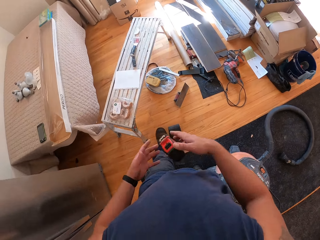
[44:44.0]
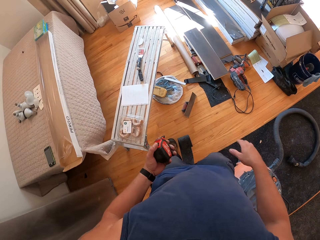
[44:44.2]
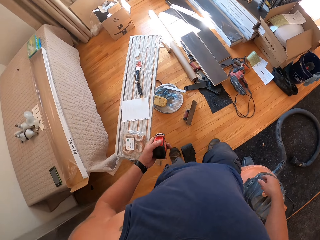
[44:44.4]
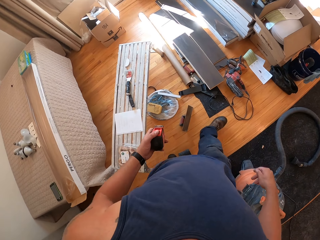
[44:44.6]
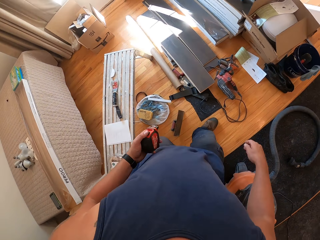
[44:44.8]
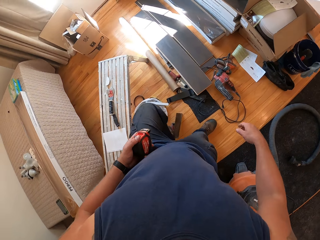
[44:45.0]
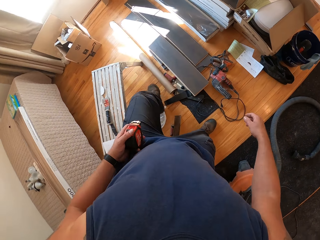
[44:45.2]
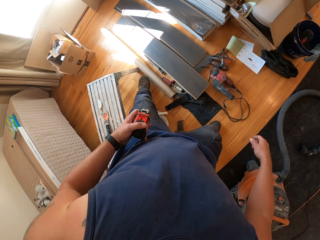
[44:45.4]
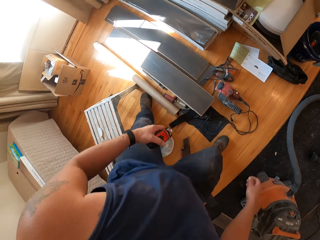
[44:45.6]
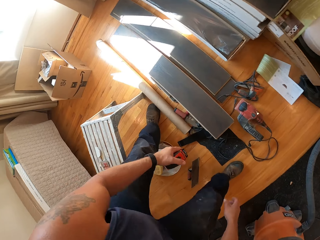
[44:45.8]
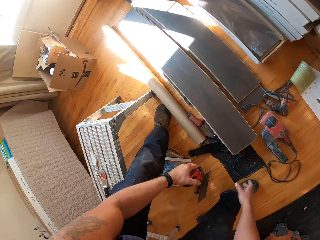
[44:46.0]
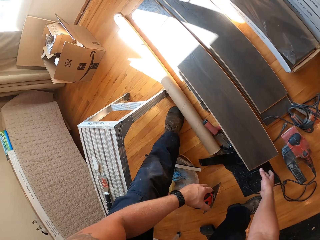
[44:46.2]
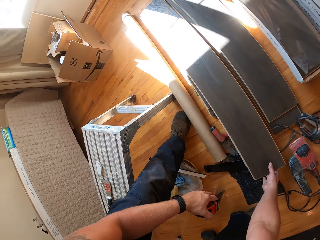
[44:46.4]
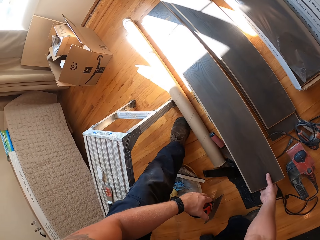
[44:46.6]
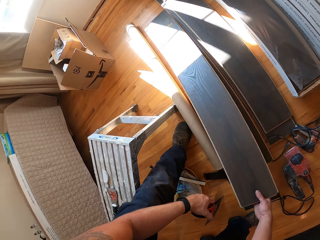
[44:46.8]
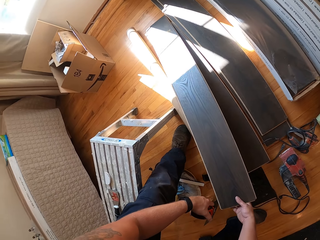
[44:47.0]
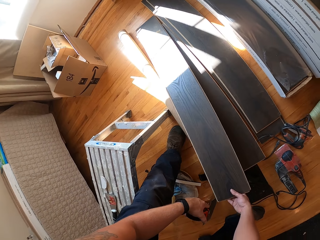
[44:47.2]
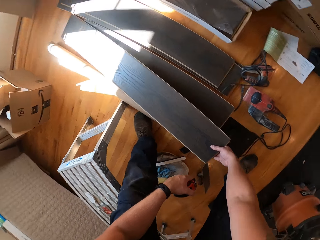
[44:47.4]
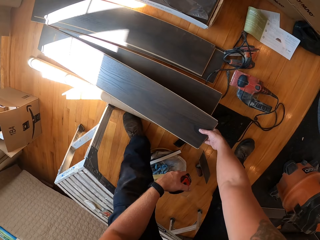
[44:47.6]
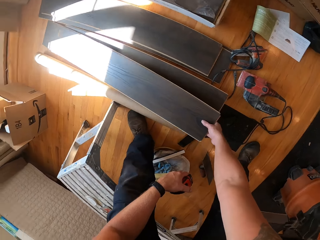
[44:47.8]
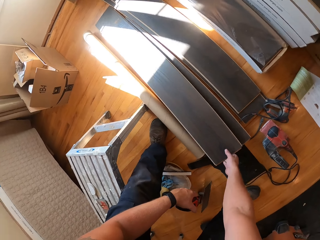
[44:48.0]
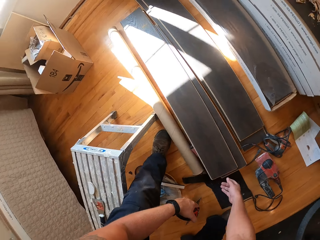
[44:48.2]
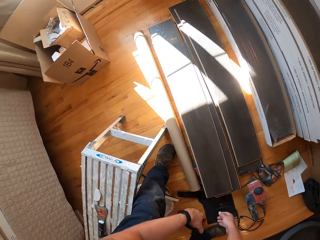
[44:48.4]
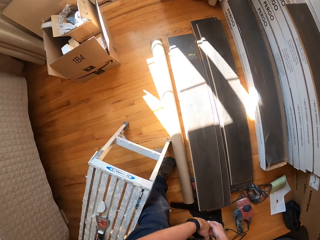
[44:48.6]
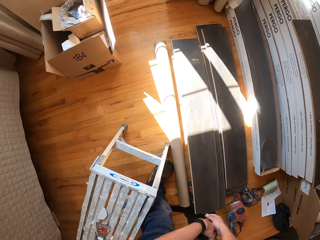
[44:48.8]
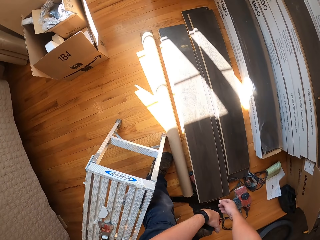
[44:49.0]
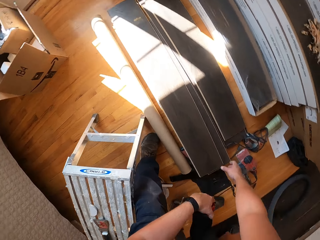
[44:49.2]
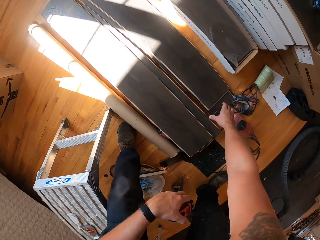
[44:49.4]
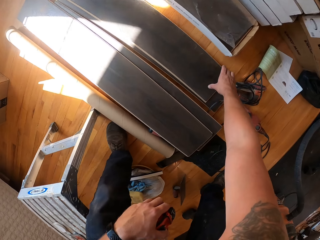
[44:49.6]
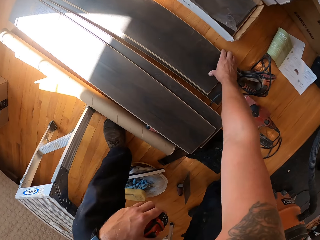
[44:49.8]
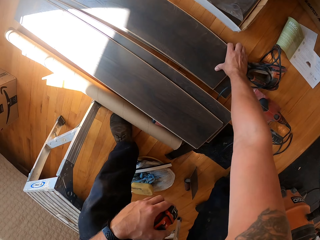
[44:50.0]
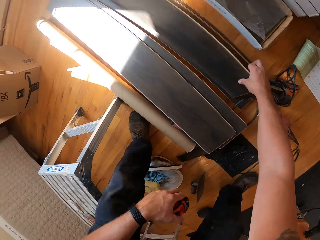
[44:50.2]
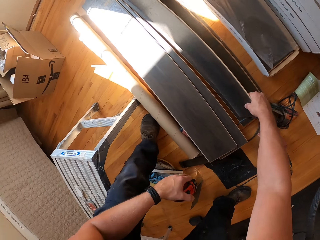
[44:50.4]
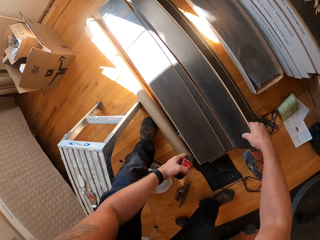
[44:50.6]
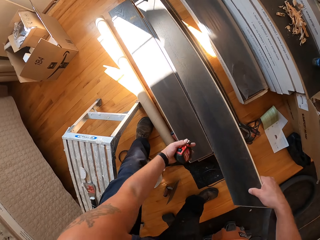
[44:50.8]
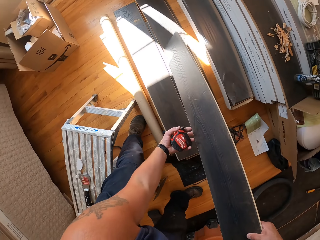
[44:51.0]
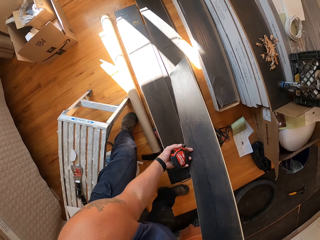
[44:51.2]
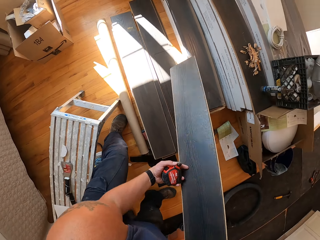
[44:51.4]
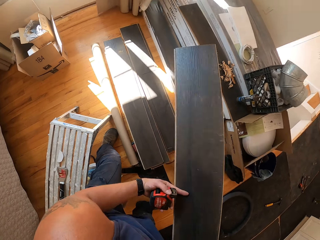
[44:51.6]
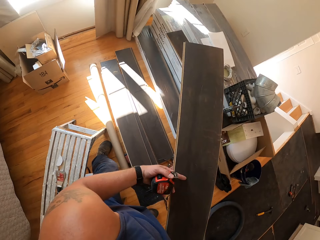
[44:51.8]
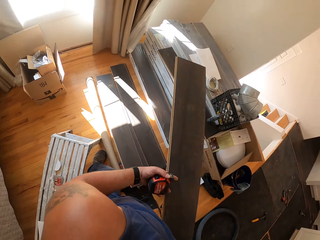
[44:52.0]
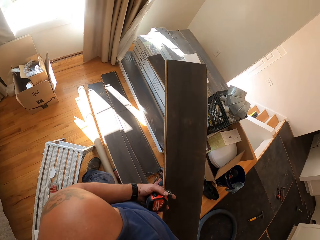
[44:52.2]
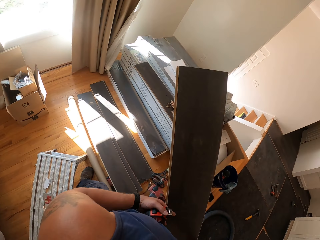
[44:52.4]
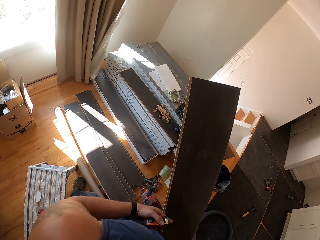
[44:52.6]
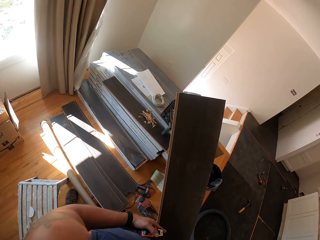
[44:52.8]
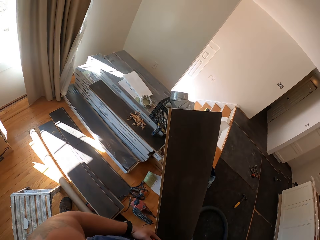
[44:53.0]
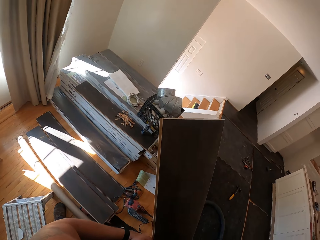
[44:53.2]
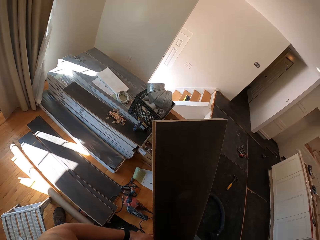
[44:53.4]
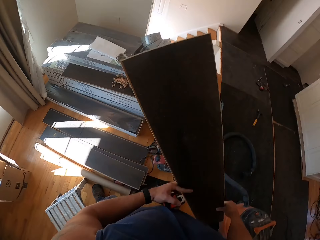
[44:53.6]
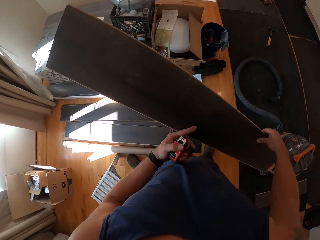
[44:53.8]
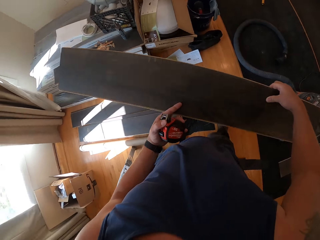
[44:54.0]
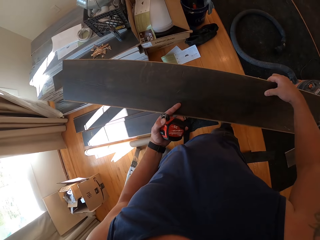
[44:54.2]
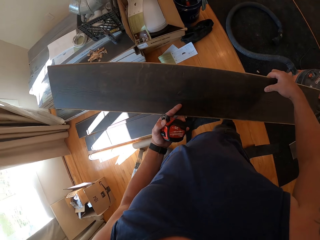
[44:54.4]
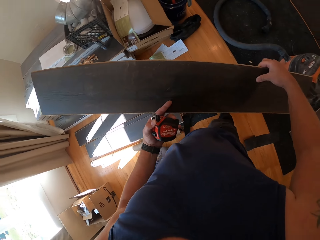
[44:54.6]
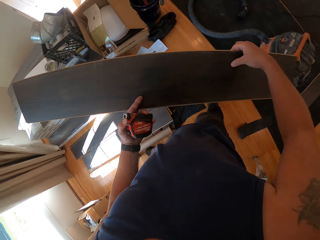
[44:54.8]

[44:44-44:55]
The camera wearer moves the kerdi board on the floor. He checks some piece of plywood with his right hand. He picks the plywood from the floor with his hands.

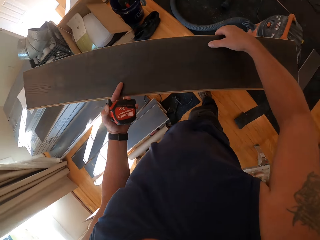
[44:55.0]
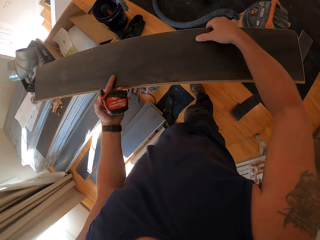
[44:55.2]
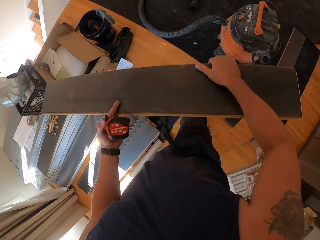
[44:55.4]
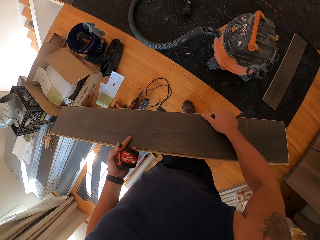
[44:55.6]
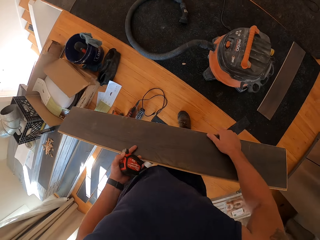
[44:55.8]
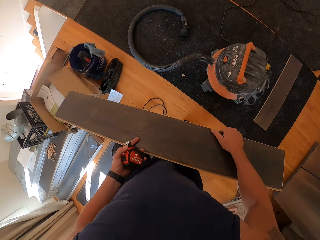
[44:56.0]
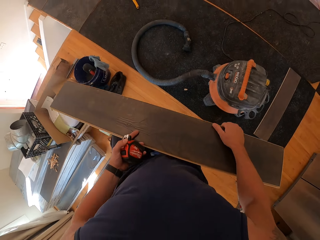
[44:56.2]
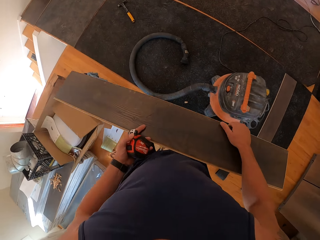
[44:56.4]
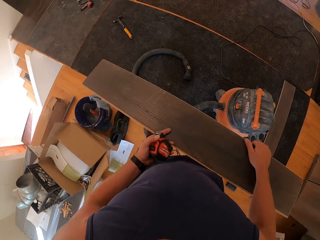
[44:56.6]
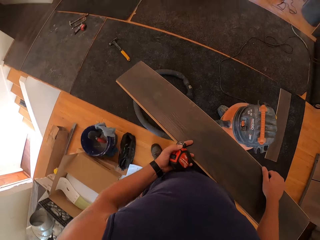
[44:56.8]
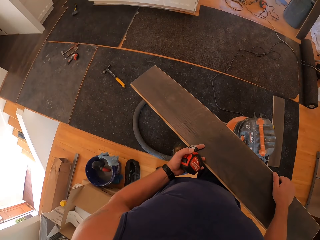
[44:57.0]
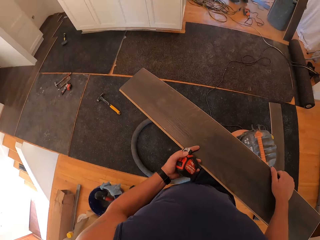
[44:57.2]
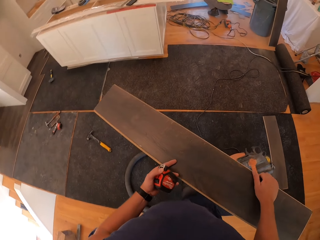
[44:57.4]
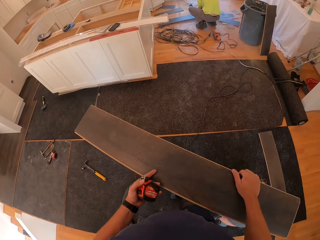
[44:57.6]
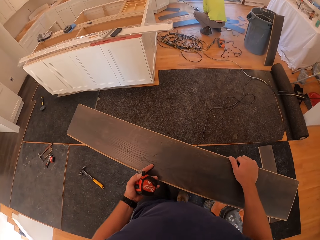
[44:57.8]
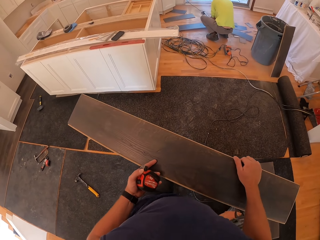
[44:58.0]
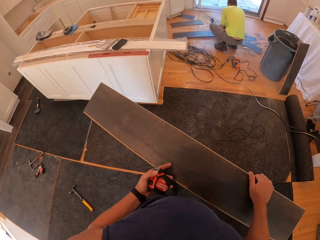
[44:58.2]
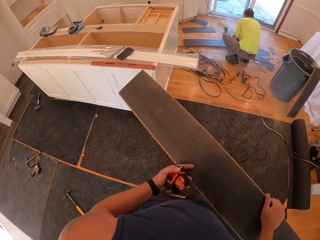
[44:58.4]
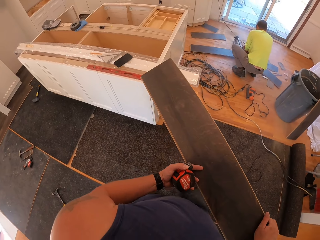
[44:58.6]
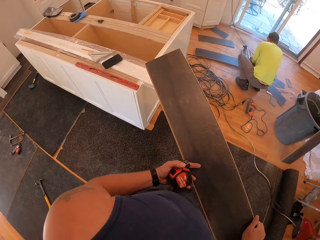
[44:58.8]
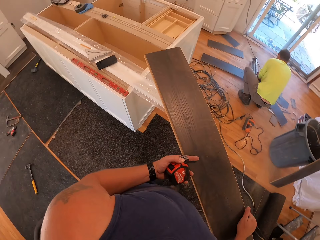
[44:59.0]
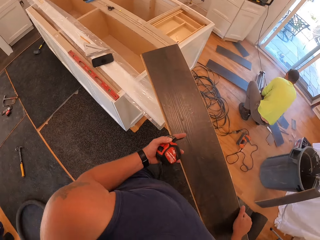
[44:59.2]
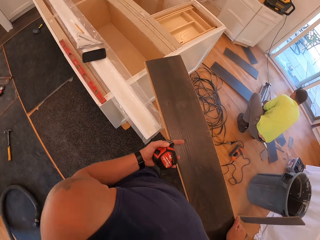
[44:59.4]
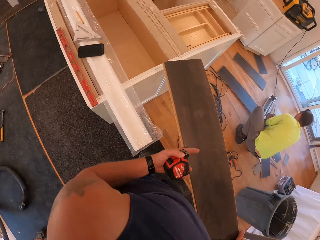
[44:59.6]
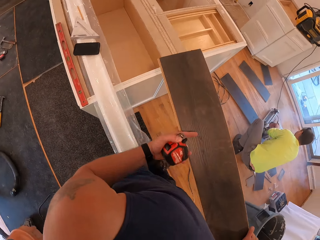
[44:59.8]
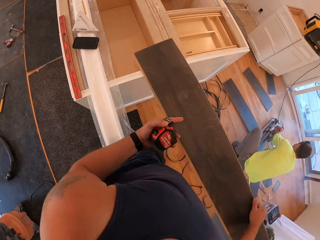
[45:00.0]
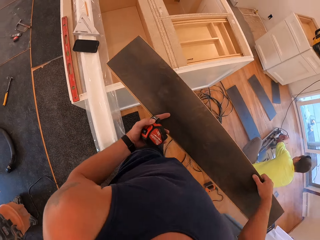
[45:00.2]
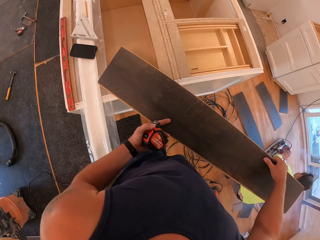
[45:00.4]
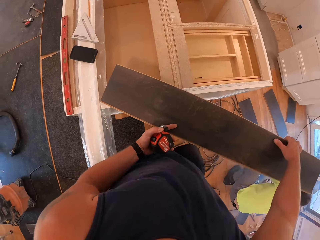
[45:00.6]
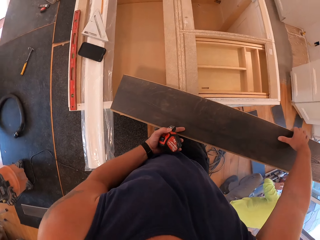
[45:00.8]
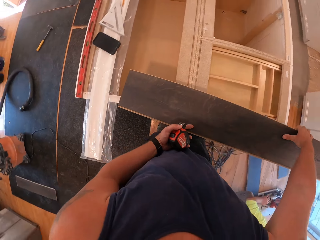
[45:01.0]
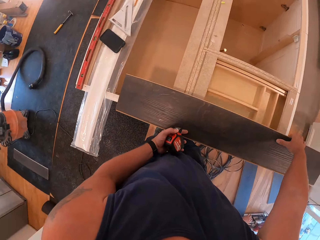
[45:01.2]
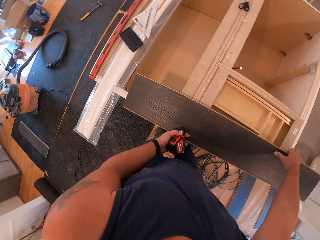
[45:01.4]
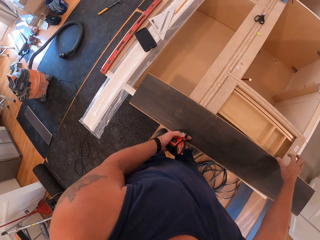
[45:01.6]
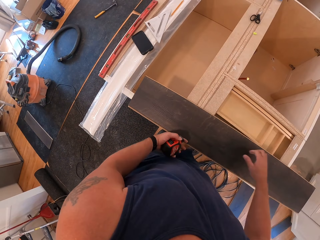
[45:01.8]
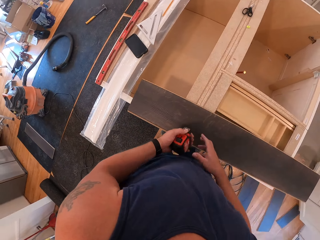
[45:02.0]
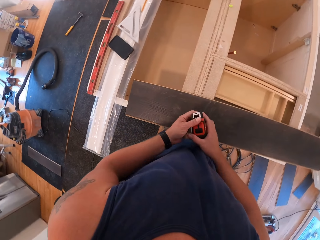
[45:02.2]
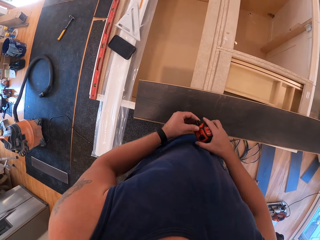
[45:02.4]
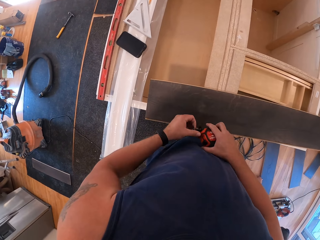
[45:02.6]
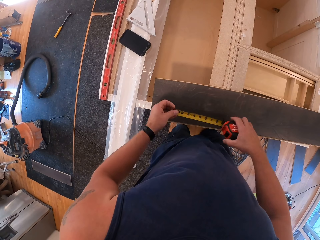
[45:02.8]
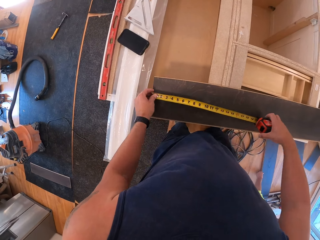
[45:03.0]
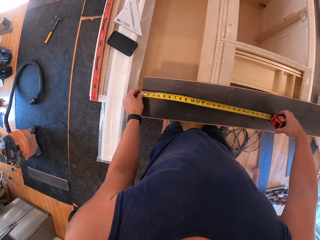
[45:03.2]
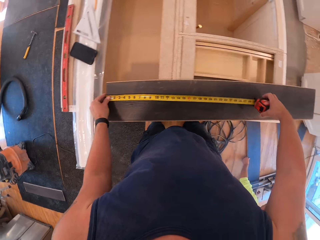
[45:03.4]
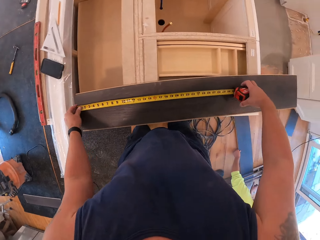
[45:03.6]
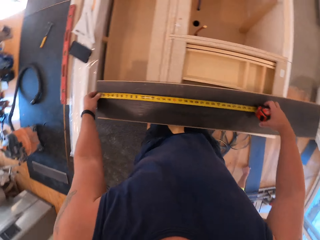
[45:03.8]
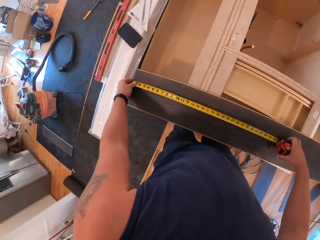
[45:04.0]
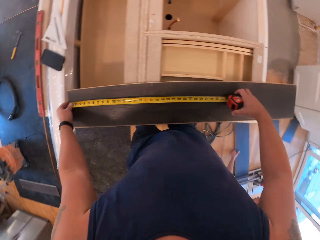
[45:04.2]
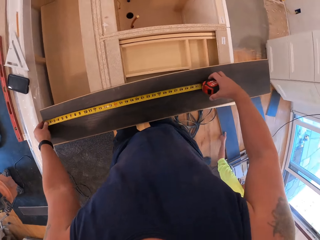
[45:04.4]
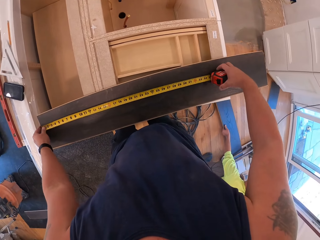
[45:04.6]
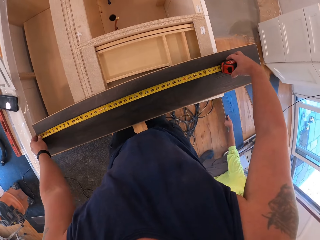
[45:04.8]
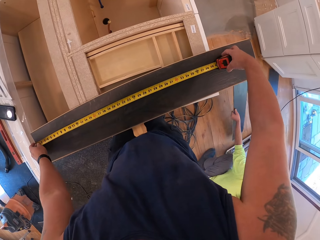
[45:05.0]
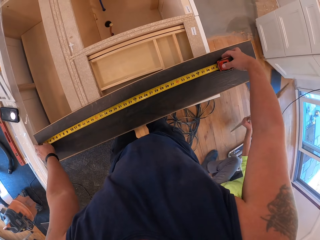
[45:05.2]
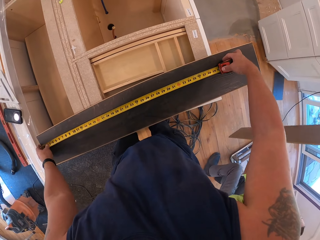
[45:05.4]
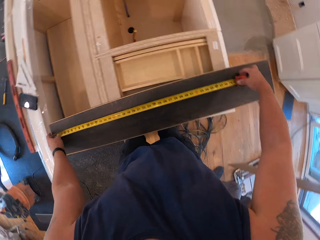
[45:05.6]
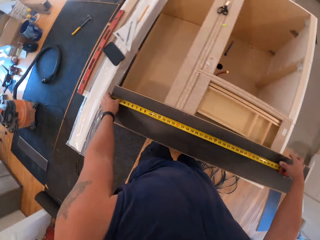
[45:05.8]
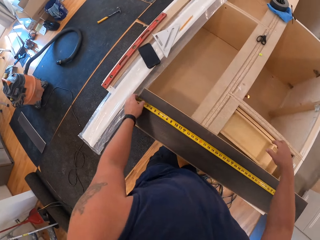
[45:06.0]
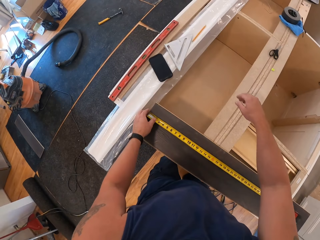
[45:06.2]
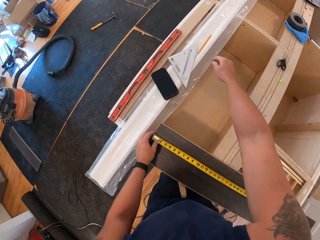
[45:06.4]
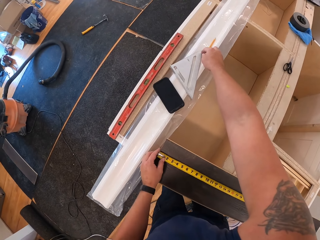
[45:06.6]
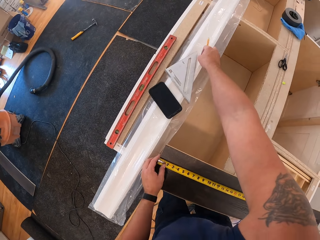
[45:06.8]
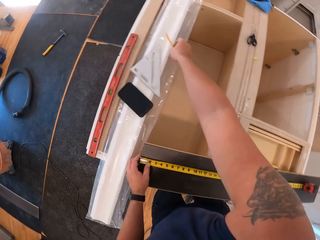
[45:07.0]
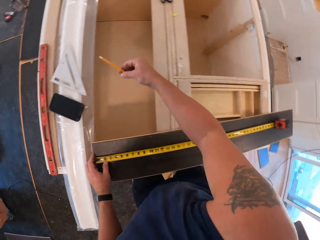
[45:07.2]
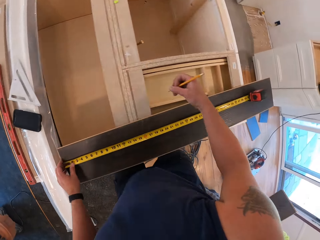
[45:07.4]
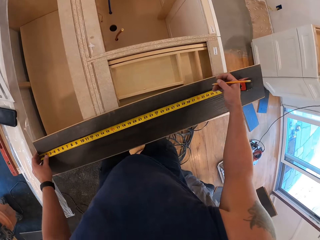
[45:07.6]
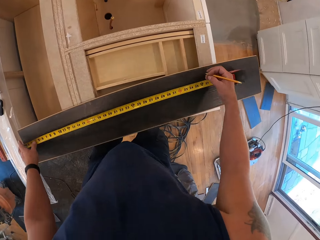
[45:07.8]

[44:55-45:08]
The camera wearer walks in the room. He places the plywood on the uncompleted cabinet with his hands. He pulls out the measuring tape with his left hand. He takes measurement on the plywood with the measuring tape in his hands. He picks up a pencil from the uncompleted cabinet with his right hand.
